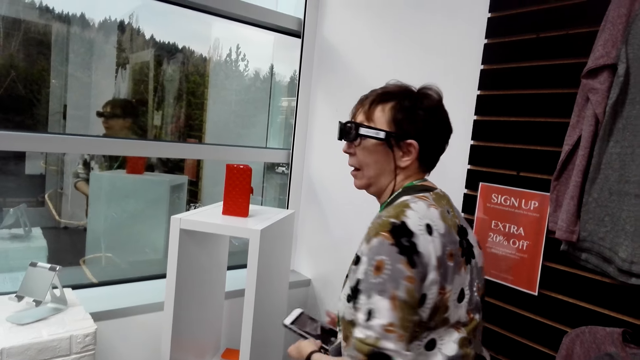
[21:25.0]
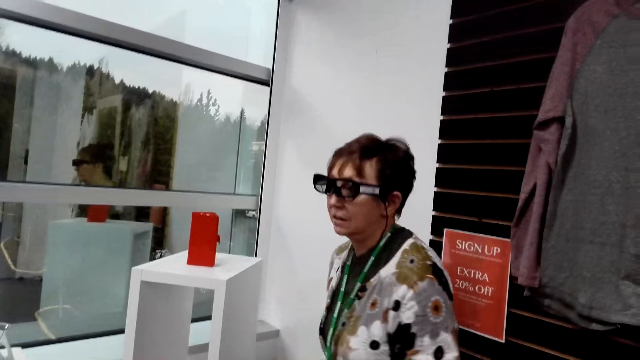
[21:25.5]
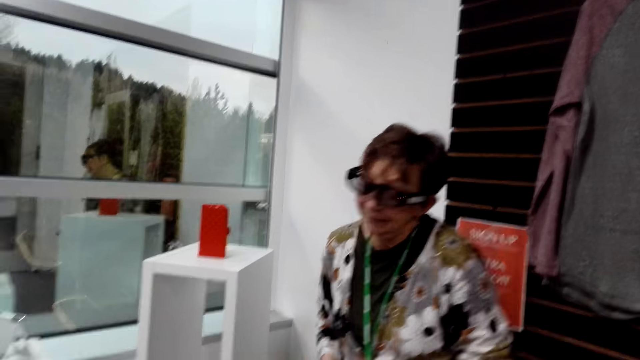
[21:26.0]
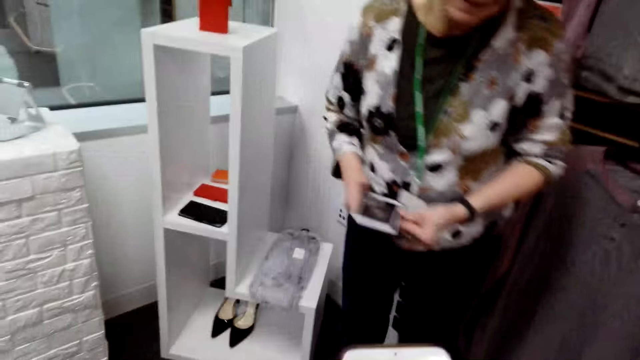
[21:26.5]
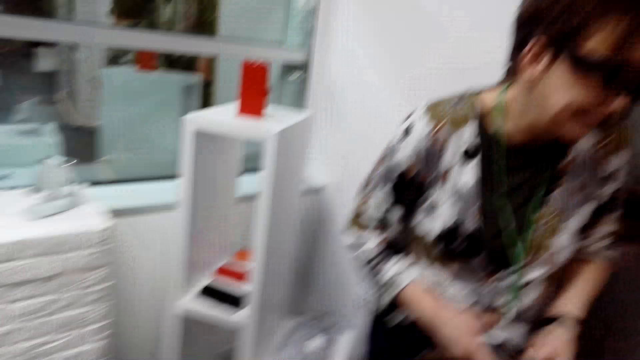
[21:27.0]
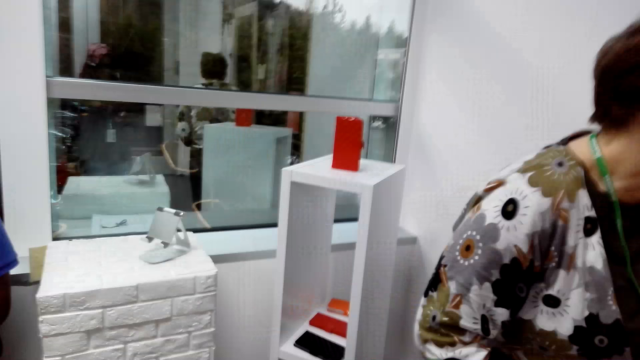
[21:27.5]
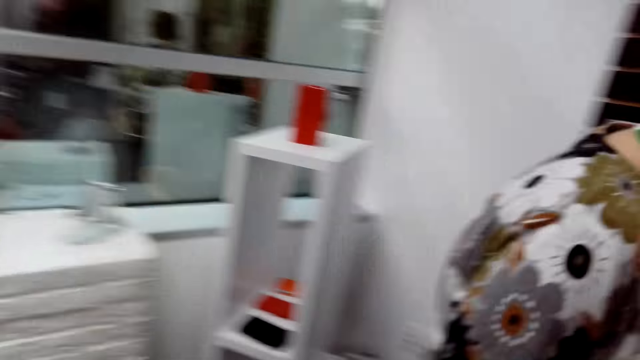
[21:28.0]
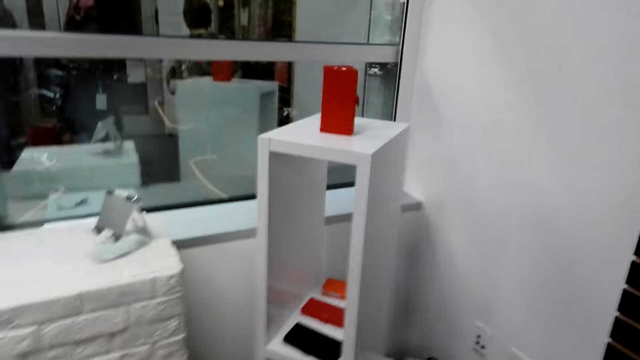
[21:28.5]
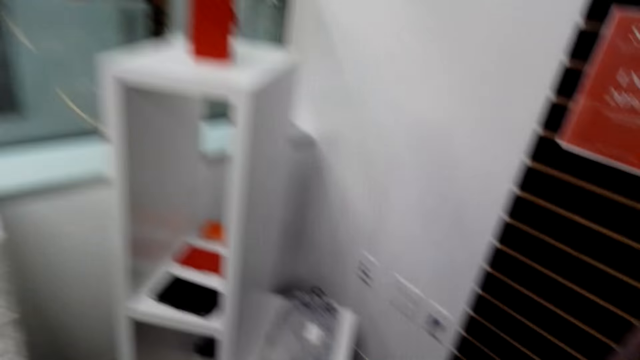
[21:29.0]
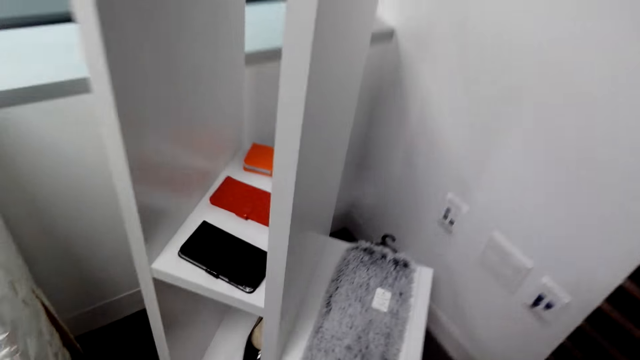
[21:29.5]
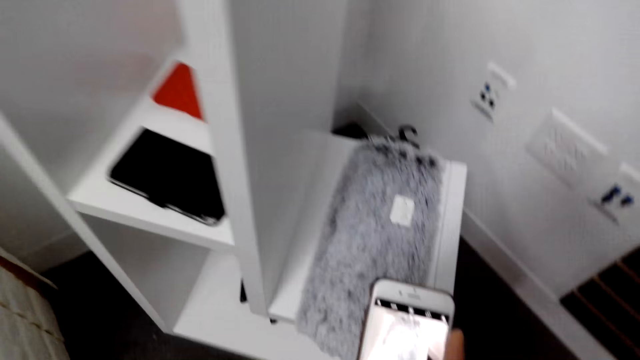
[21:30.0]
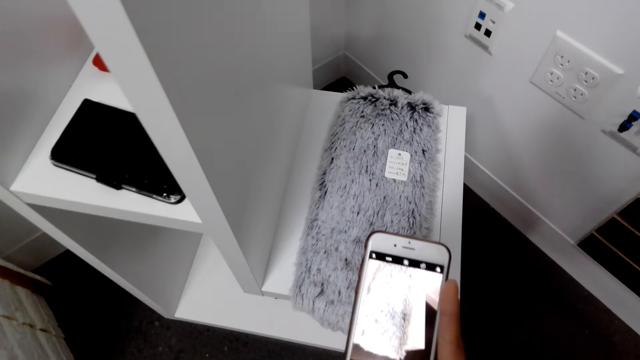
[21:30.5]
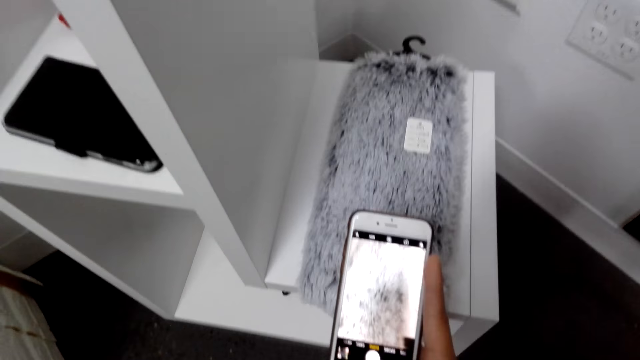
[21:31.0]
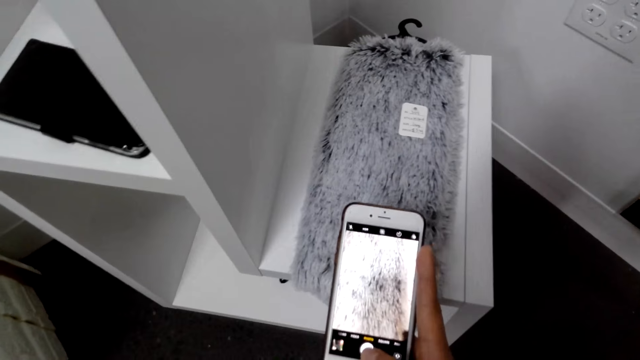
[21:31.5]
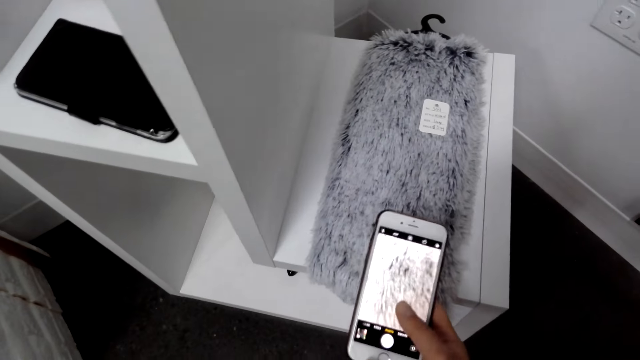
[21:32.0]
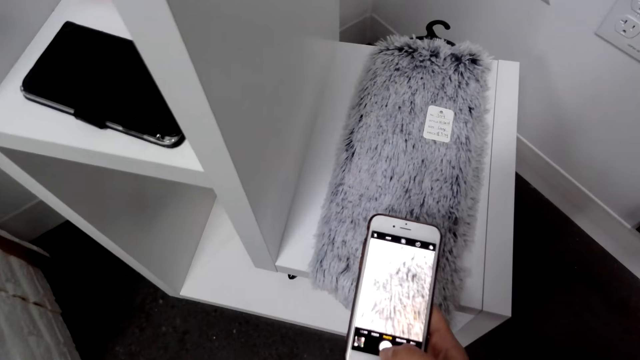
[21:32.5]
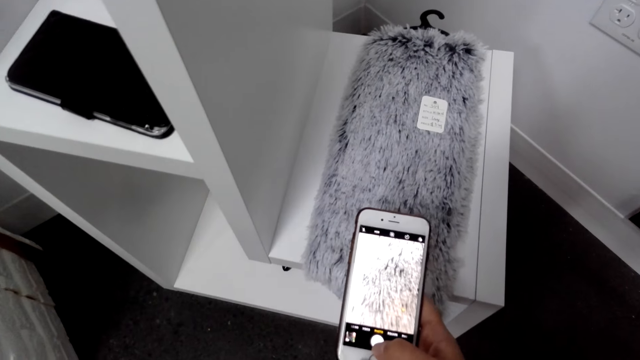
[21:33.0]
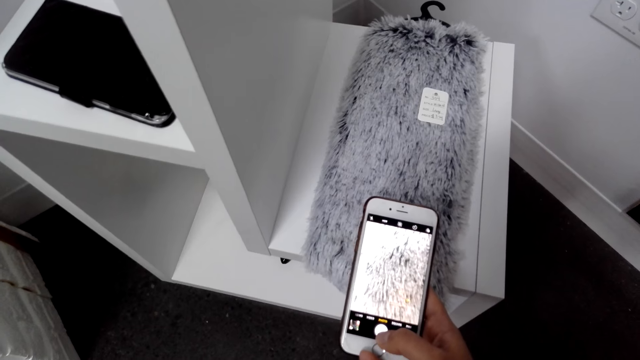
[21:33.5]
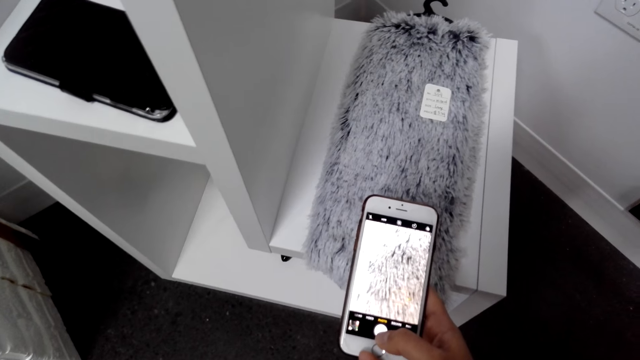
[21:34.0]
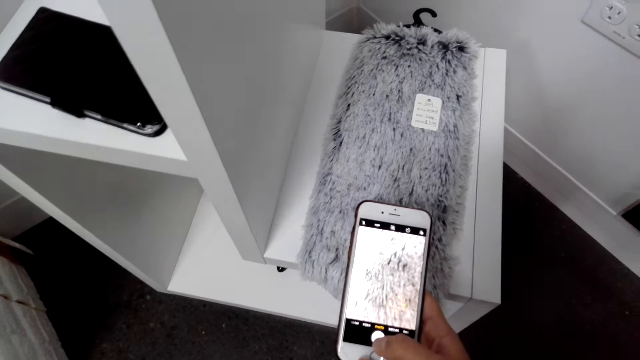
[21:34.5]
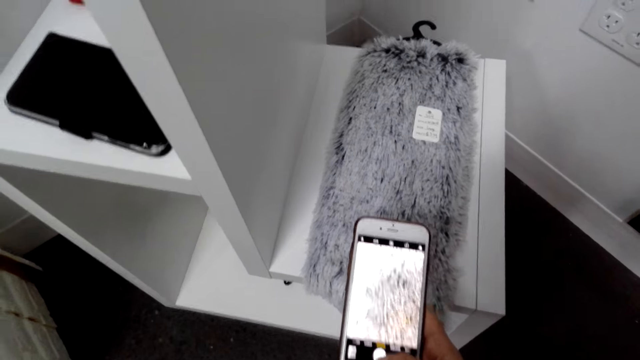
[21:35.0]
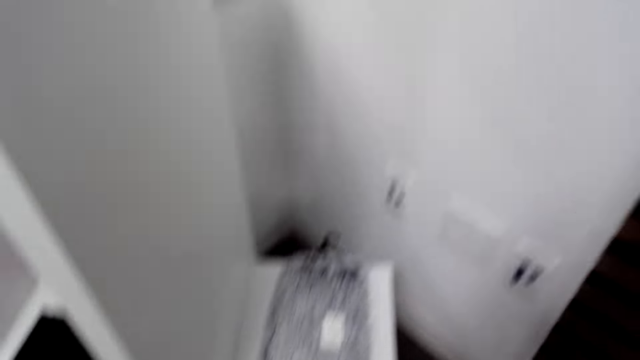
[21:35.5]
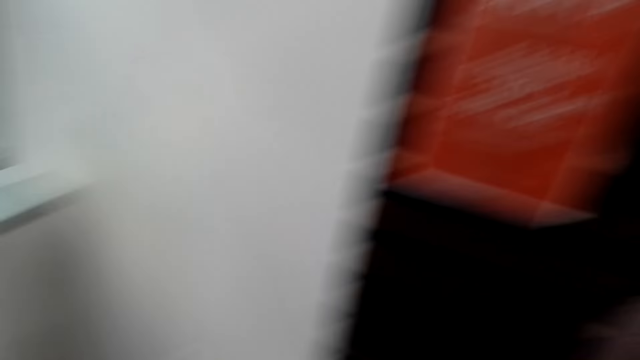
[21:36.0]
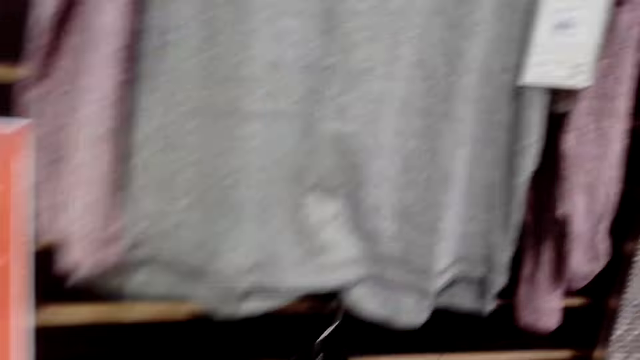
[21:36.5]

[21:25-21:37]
A person walks in the supermarket. The camera wearer takes a photo of a fabric with the cell phone.

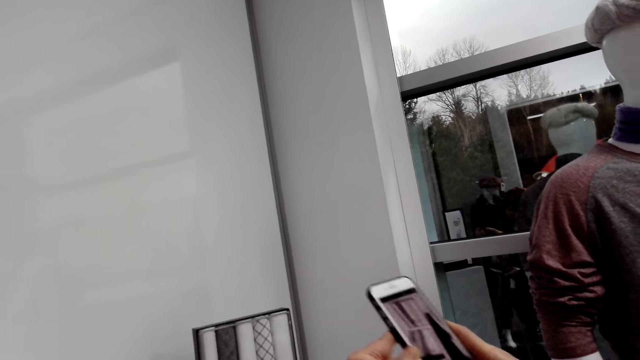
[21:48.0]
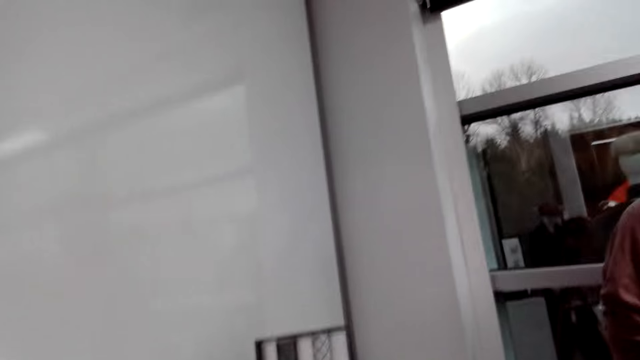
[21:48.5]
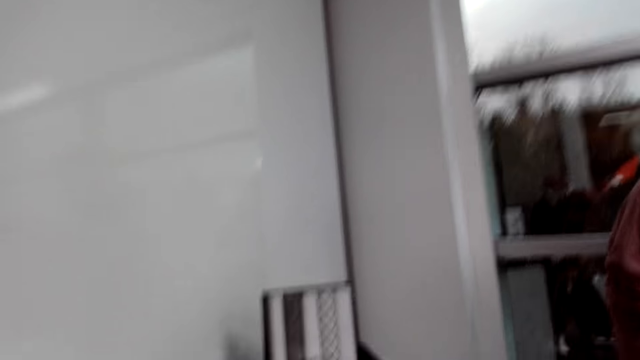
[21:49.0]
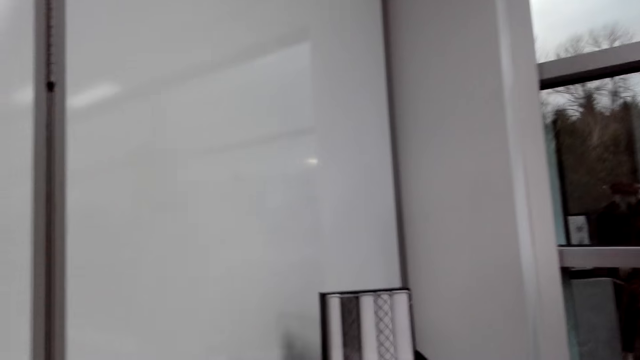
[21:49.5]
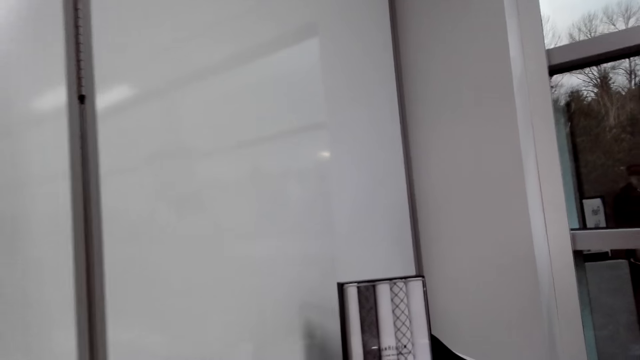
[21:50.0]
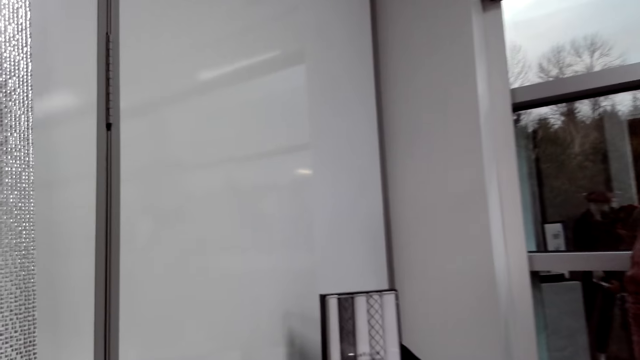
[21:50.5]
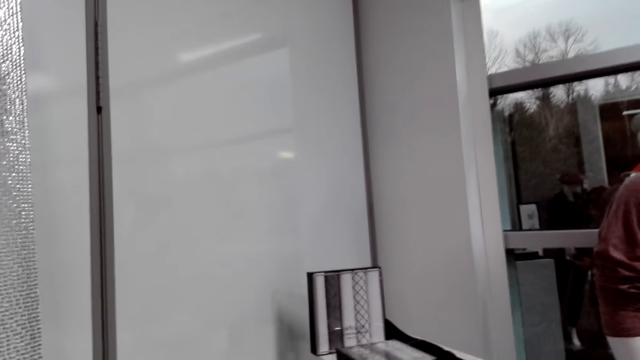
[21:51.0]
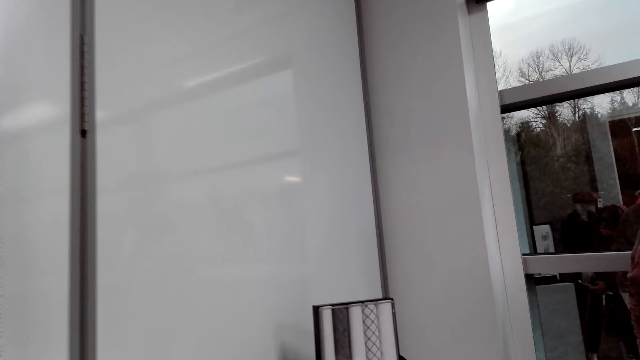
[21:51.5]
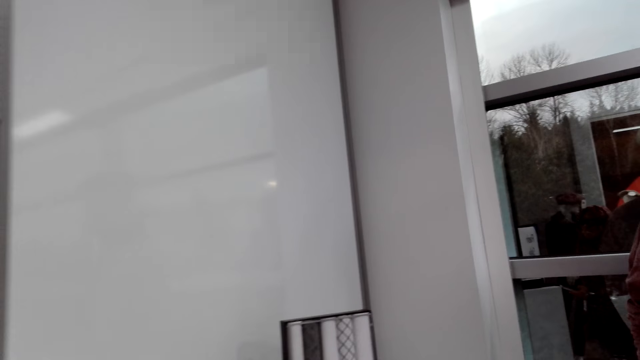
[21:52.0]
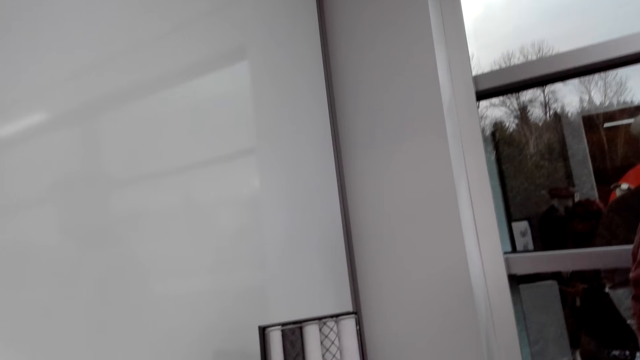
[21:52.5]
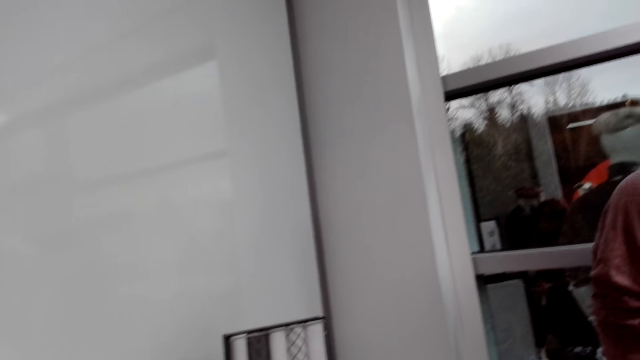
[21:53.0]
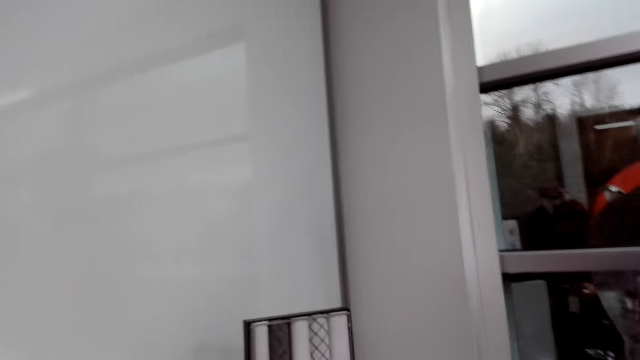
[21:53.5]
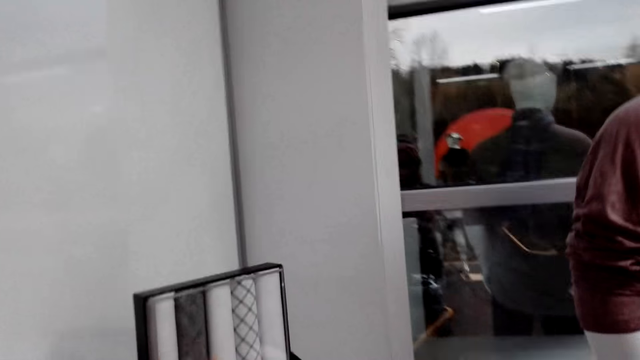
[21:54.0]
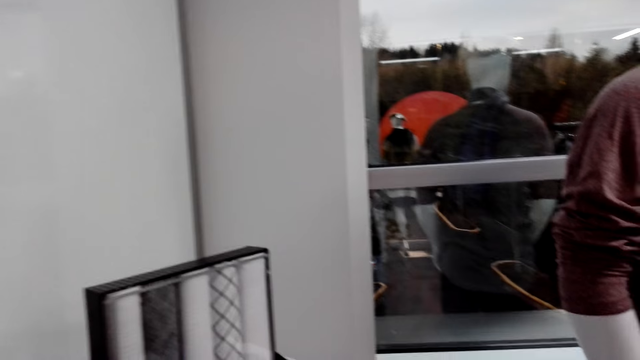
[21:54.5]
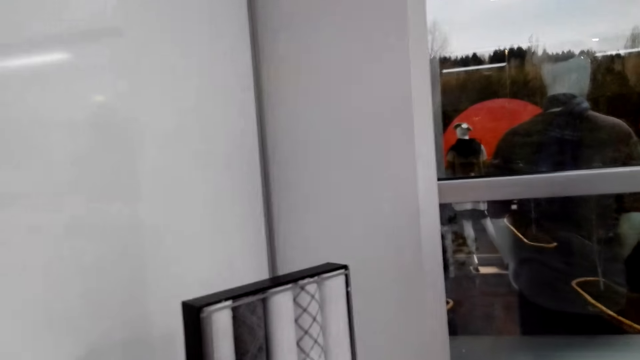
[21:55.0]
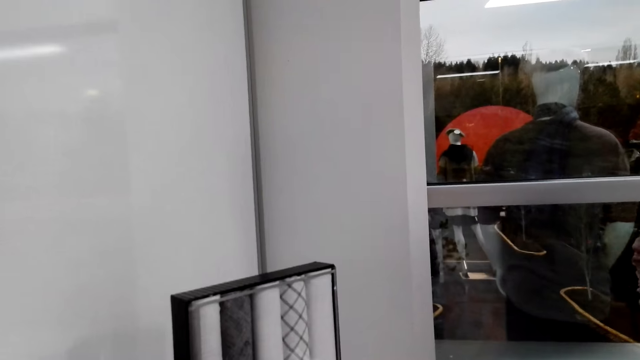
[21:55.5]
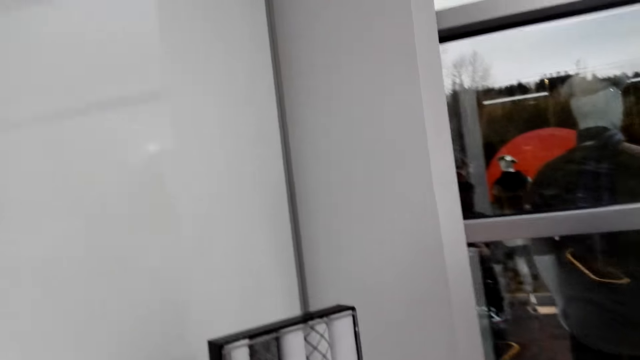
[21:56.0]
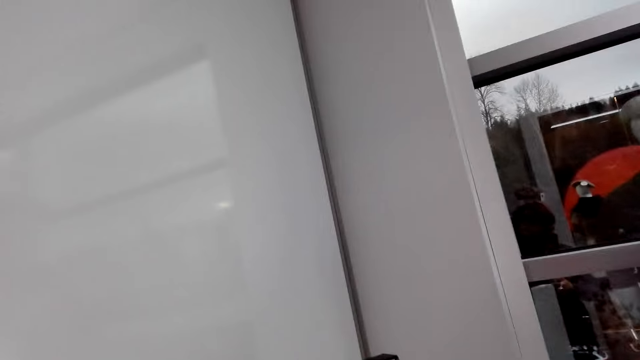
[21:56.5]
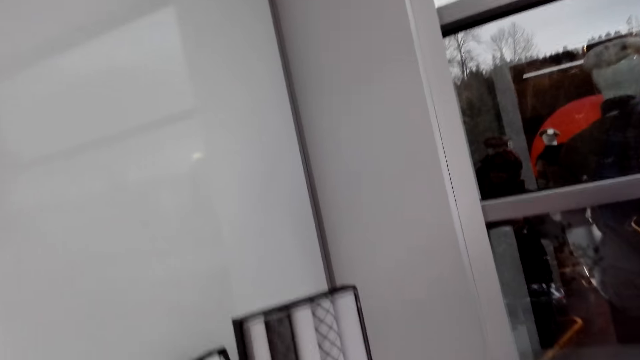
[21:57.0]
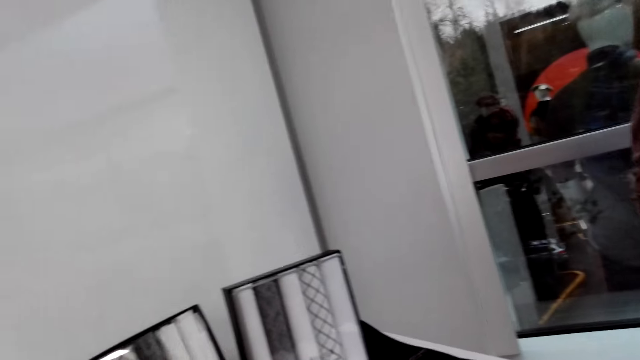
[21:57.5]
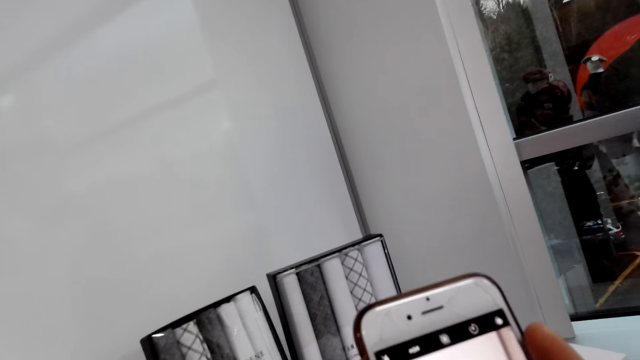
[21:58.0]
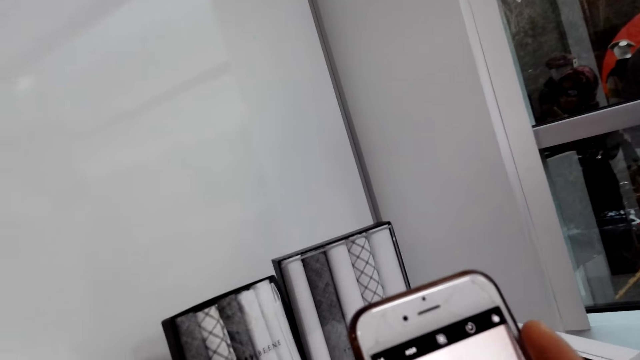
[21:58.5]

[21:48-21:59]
A woman takes a photo of a scarf with the cell phone.
